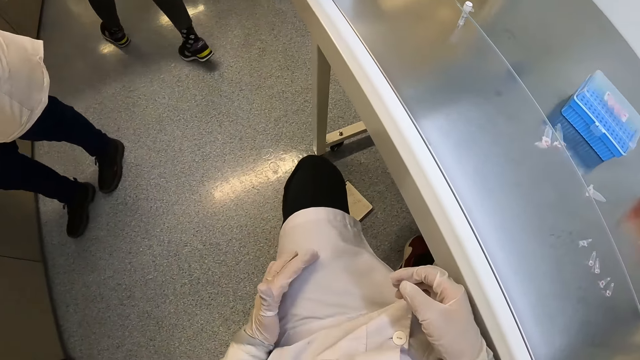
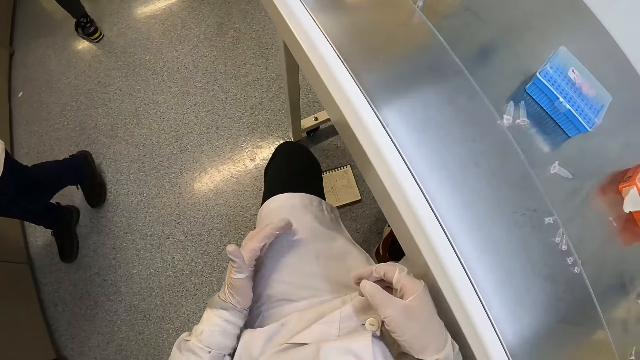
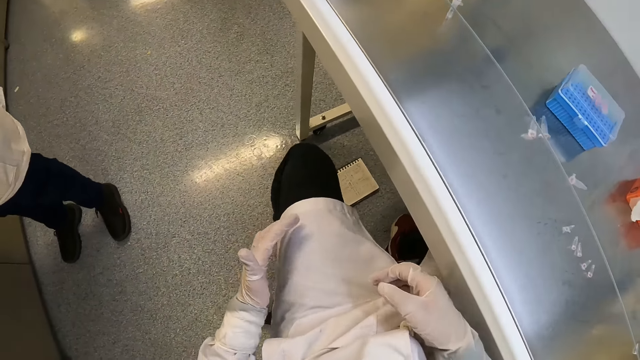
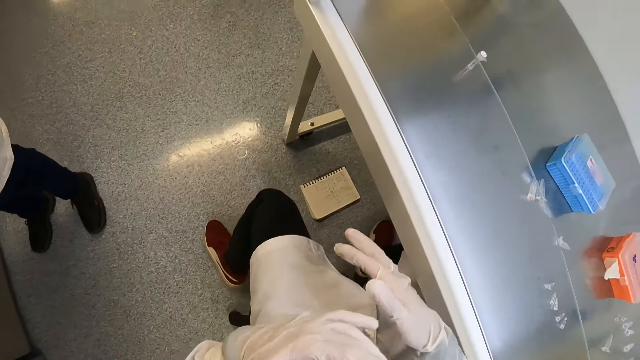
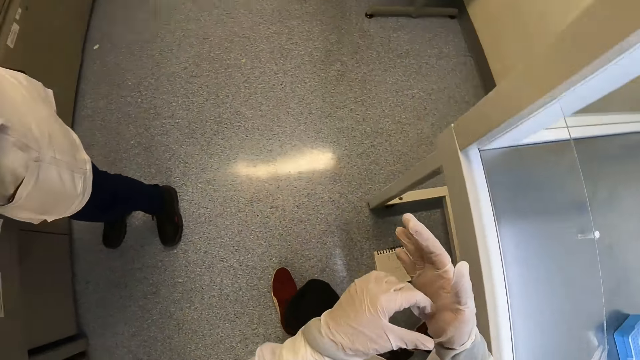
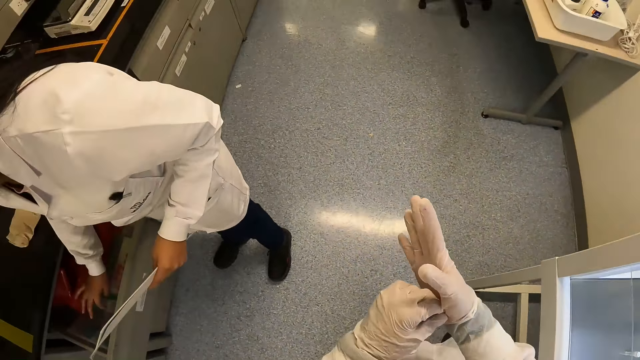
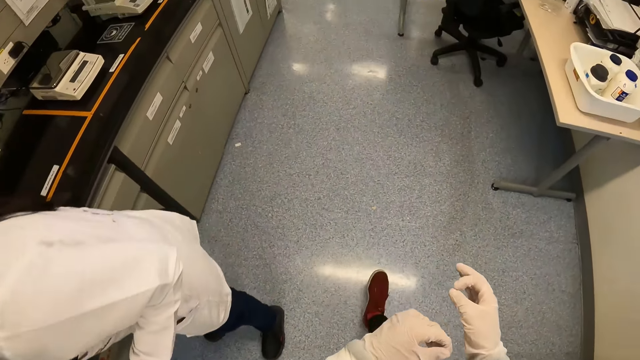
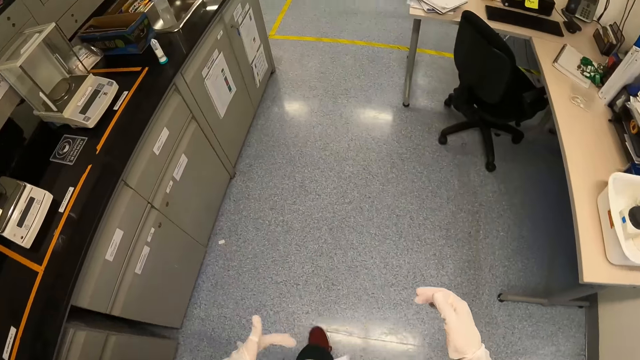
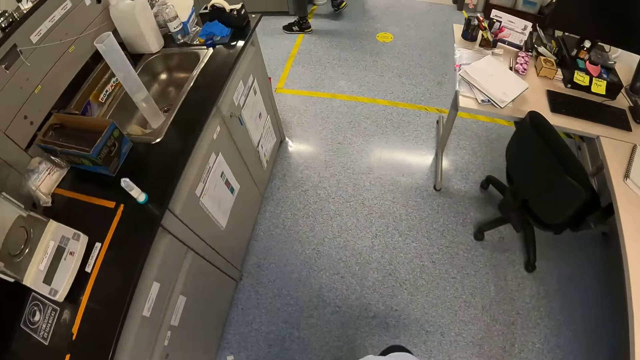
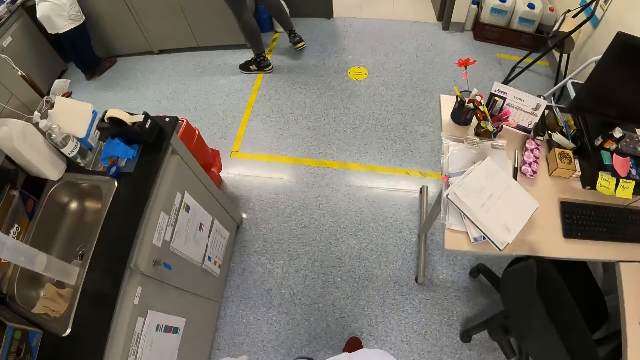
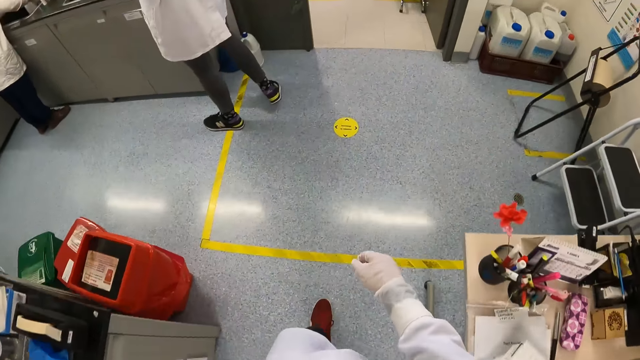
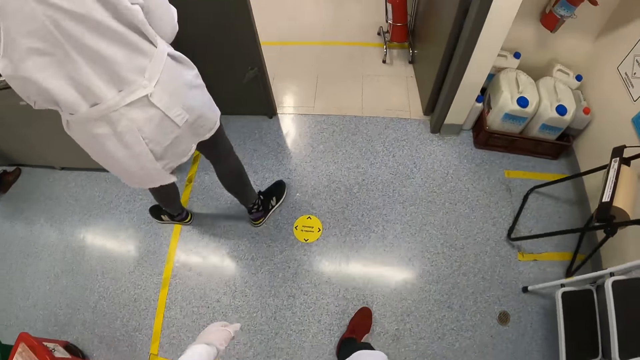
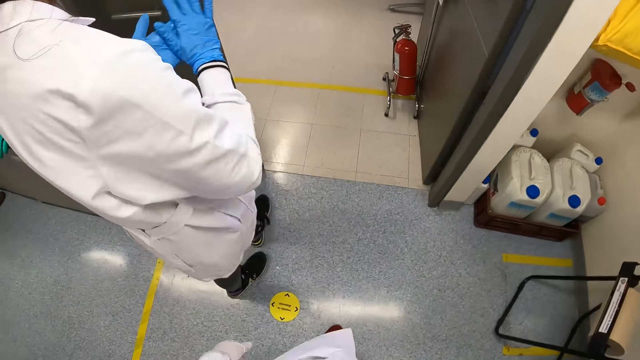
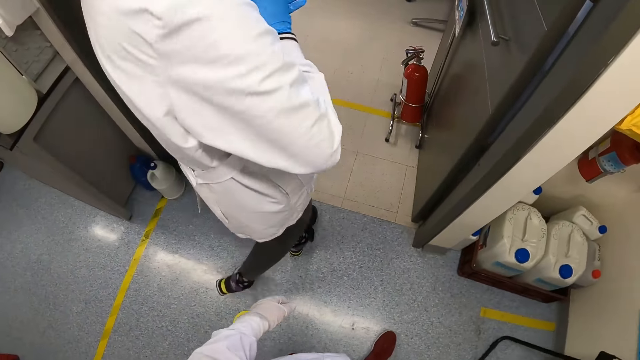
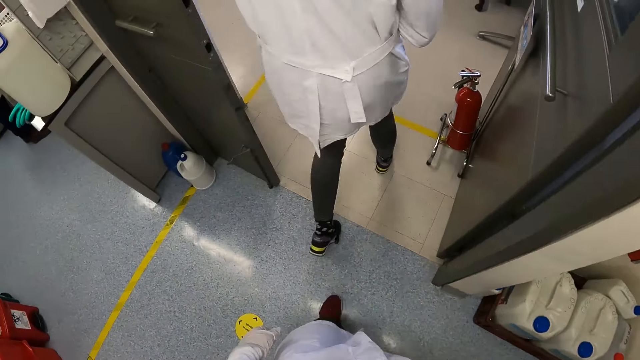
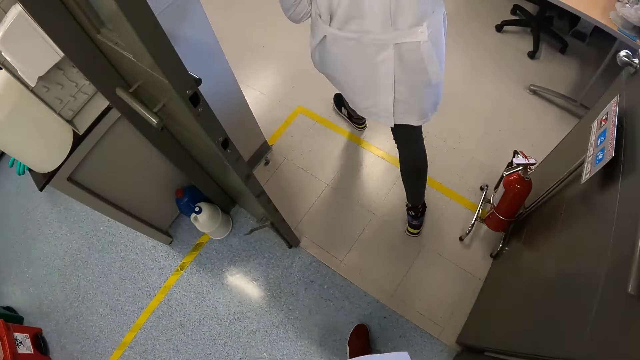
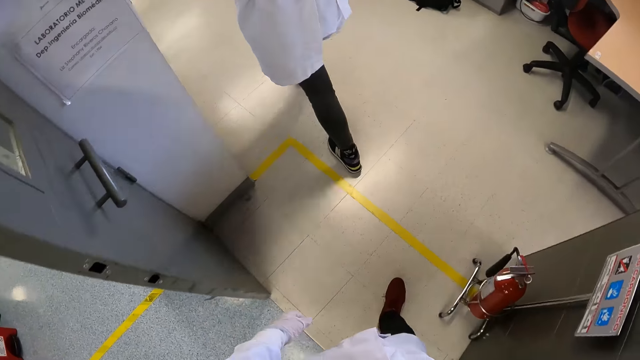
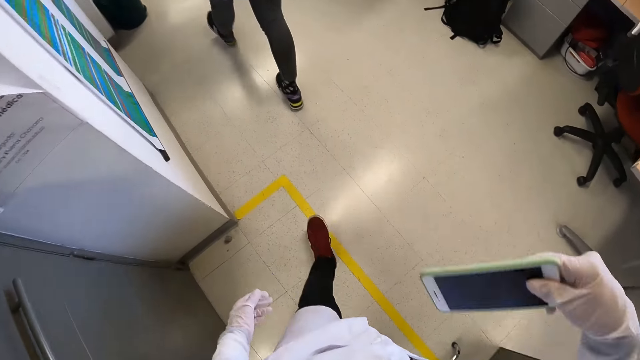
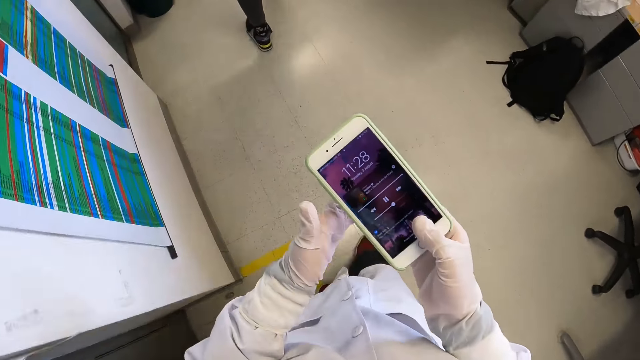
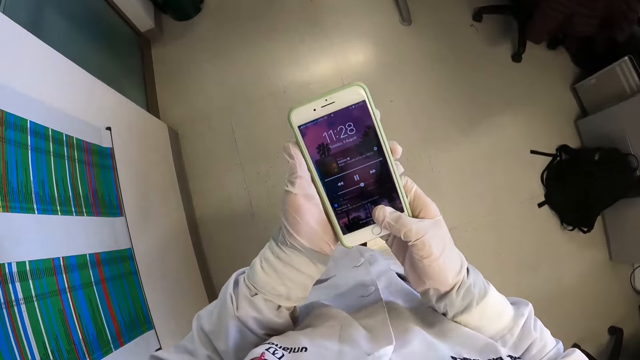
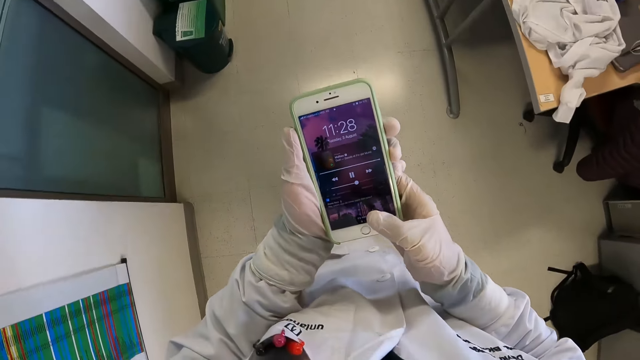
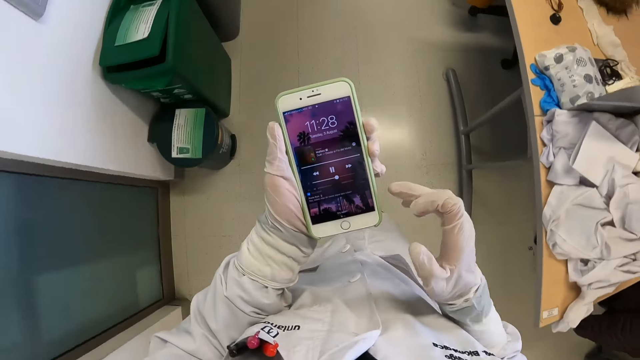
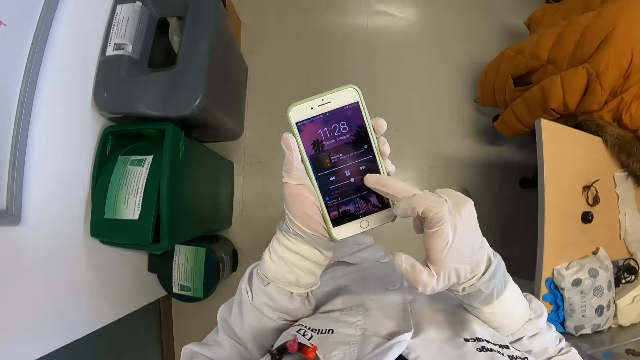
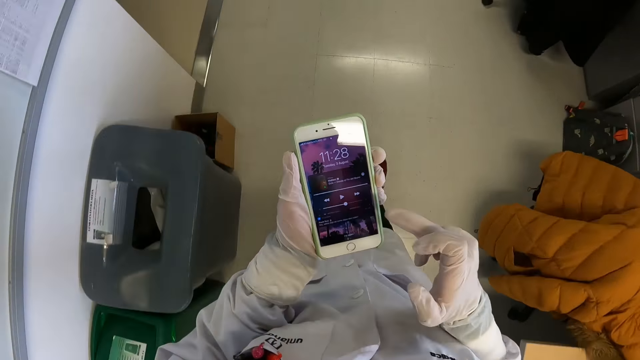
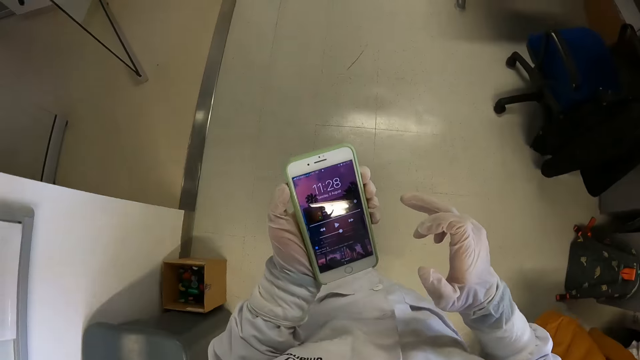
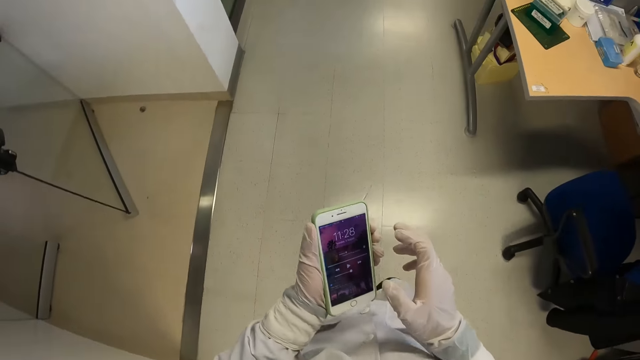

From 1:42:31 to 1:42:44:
A person walks away. The camera wearer moves the left hand. He adjusts the glove. He walks in the room. The person walks in the room, rubs hands, and walks into another room. The camera wearer removes the phone from the pocket. He holds the phone with his right hand. He operates the phone with both hands. He walks in the room.

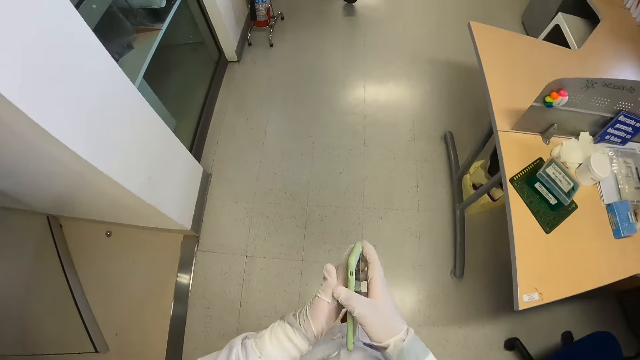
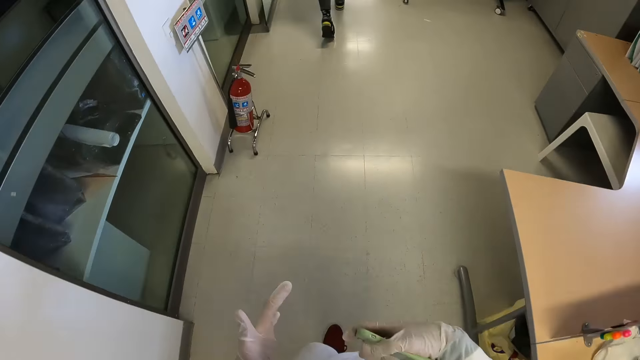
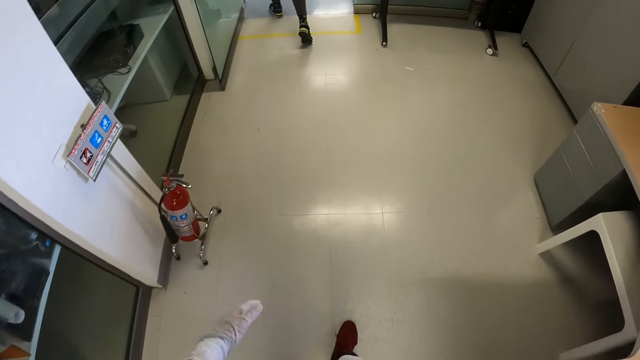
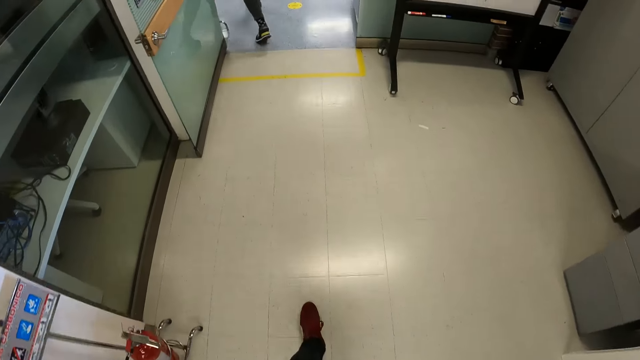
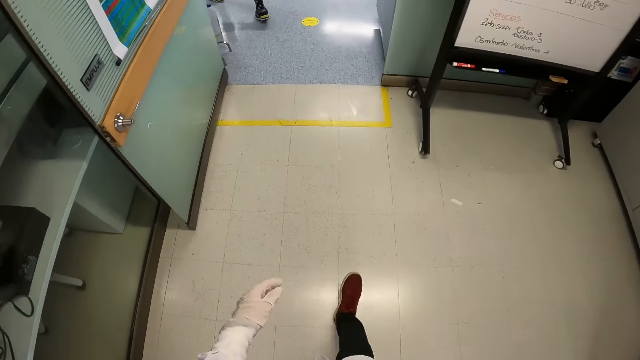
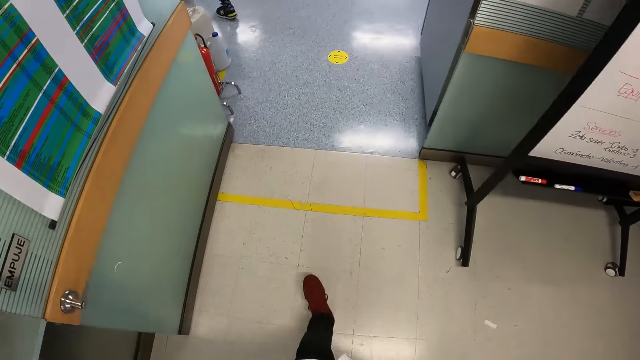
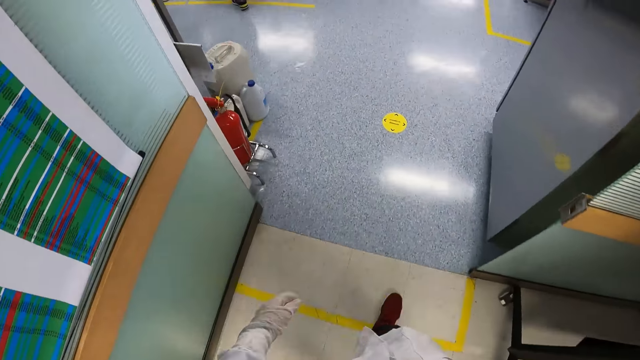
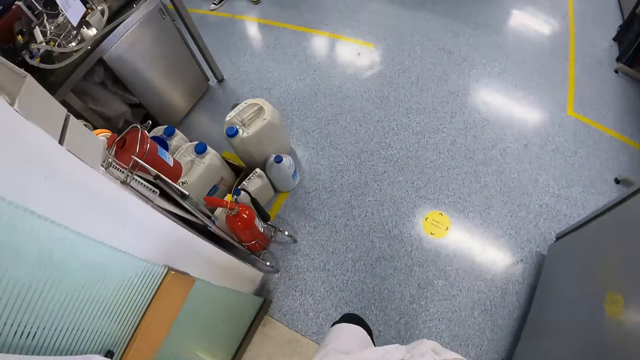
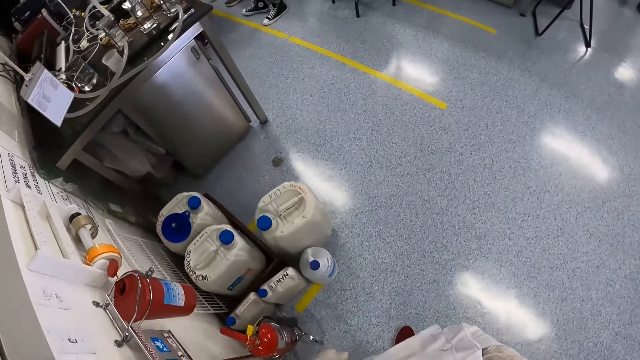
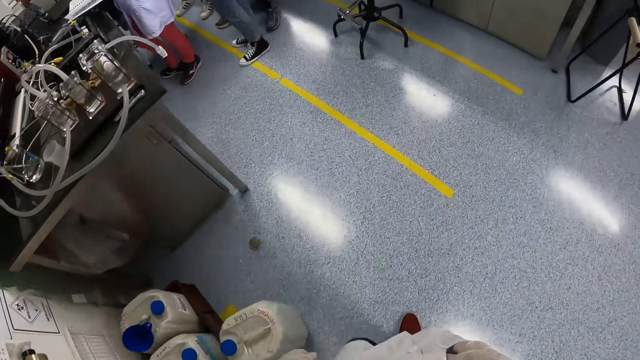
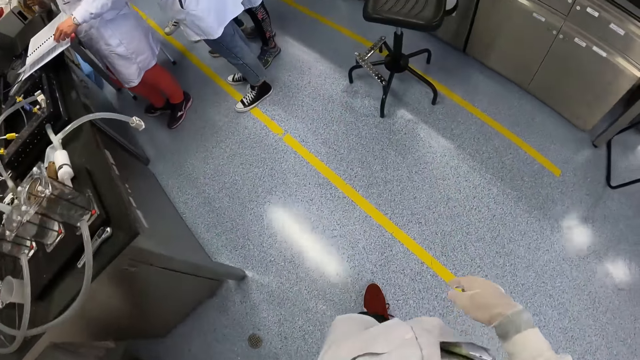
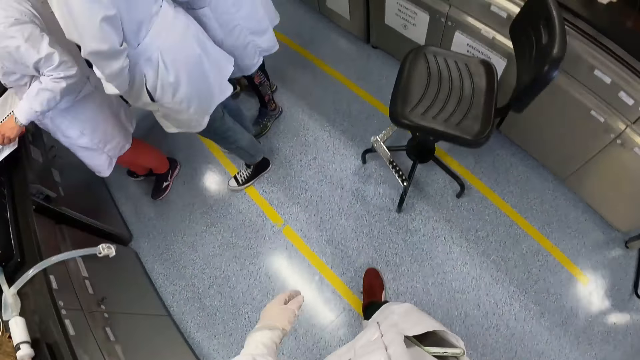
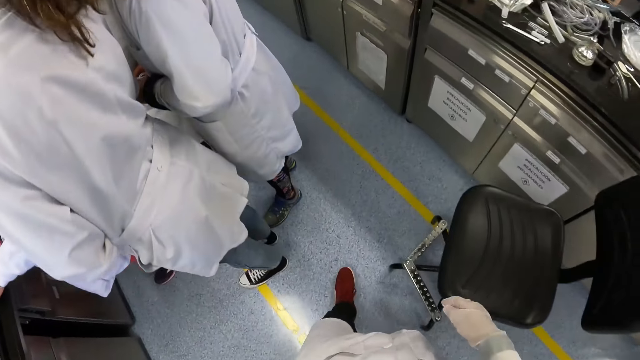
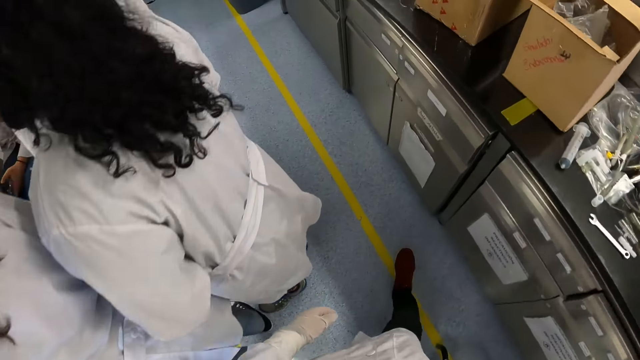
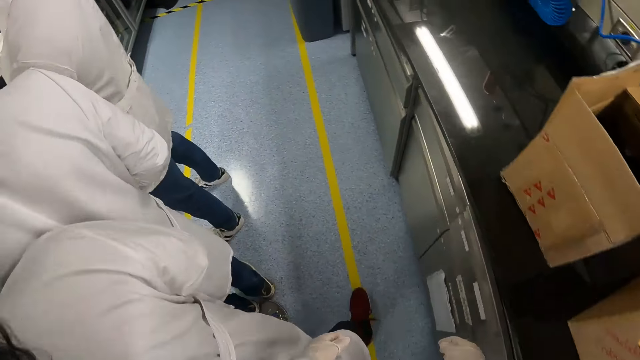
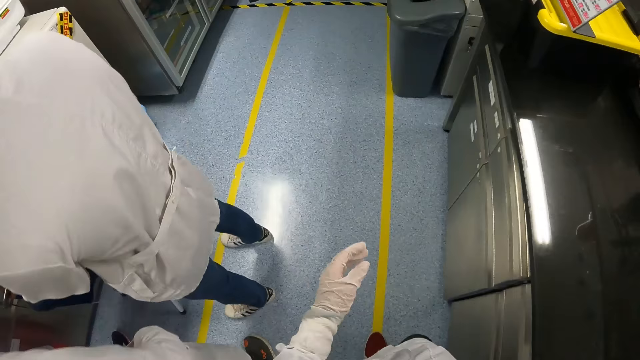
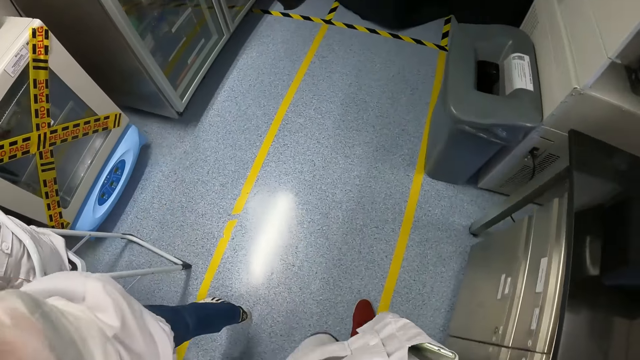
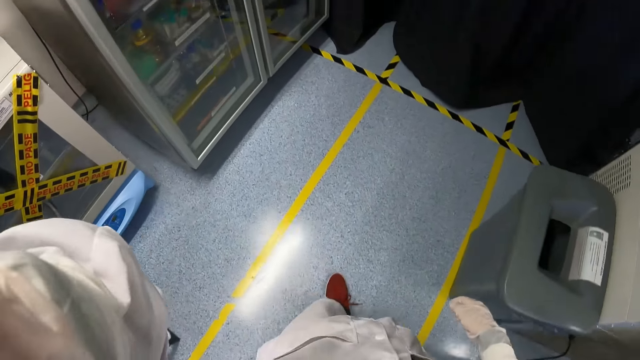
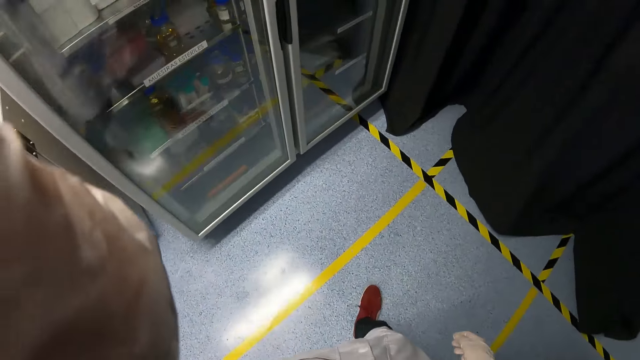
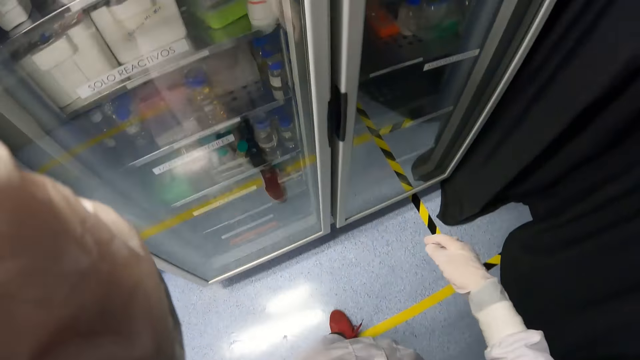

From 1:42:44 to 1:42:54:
The camera wearer passes the phone to the right hand. He keeps the phone in his lab coat with his right gloved hand. He walks in the room. A person walks out the room. Another person holds a book. The first person stands beside someone. The camera wearer adjusts the camera.
